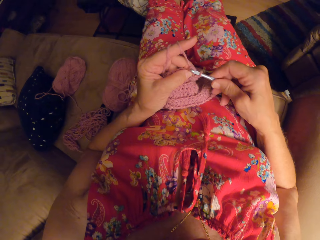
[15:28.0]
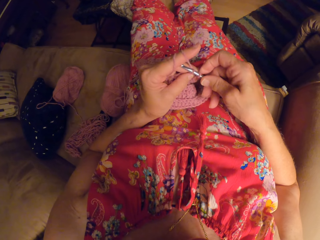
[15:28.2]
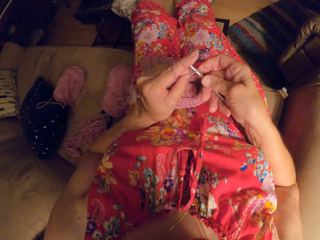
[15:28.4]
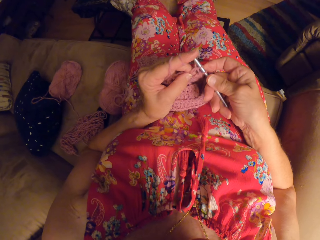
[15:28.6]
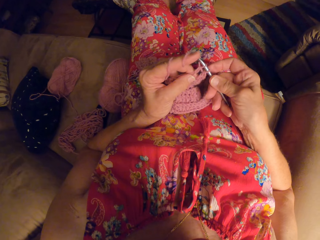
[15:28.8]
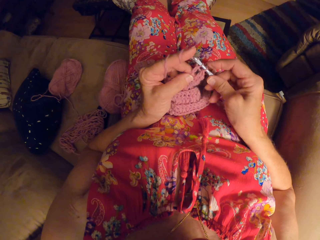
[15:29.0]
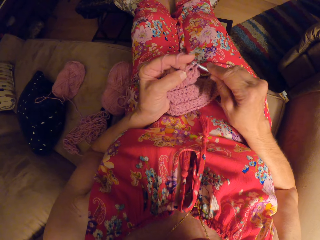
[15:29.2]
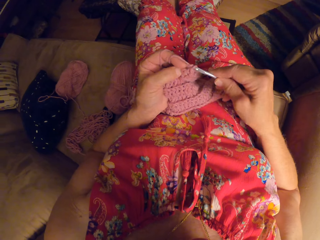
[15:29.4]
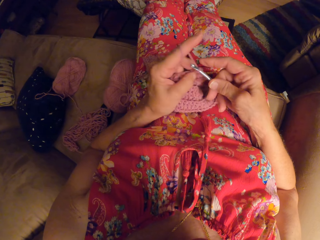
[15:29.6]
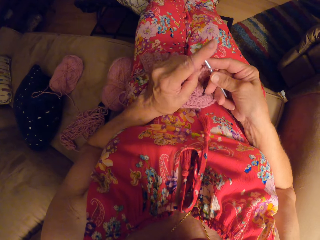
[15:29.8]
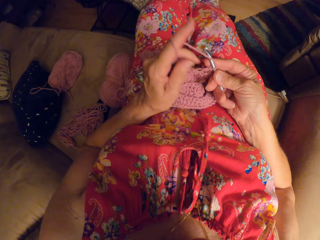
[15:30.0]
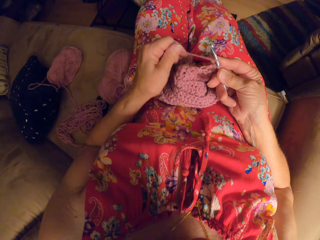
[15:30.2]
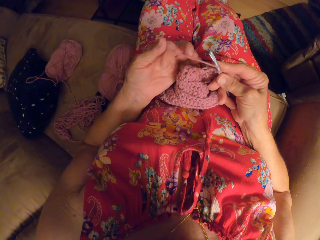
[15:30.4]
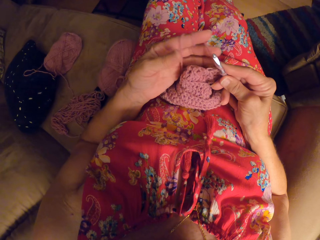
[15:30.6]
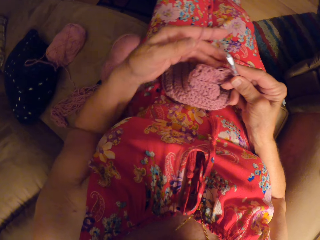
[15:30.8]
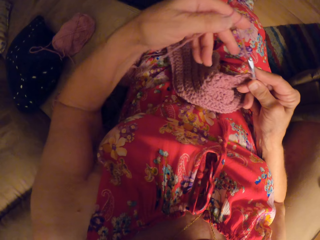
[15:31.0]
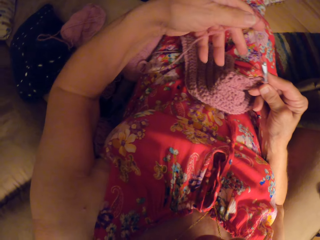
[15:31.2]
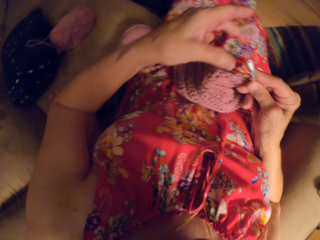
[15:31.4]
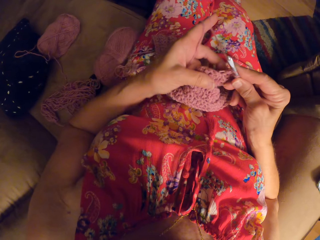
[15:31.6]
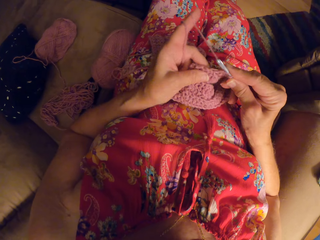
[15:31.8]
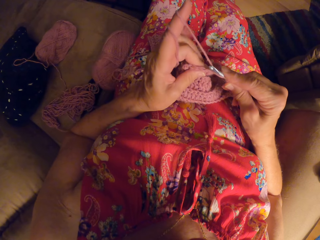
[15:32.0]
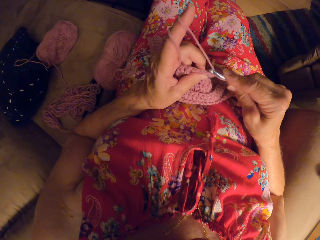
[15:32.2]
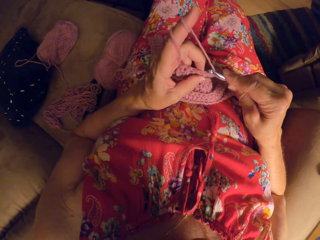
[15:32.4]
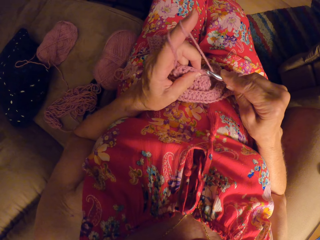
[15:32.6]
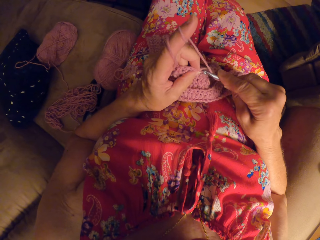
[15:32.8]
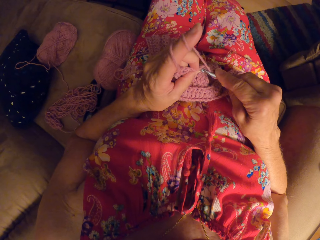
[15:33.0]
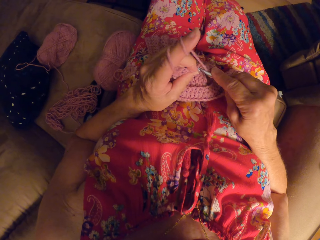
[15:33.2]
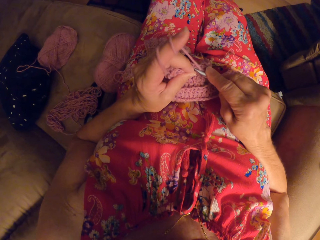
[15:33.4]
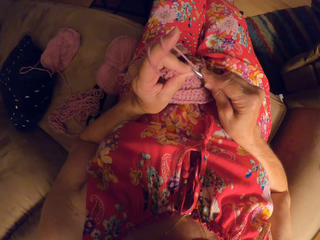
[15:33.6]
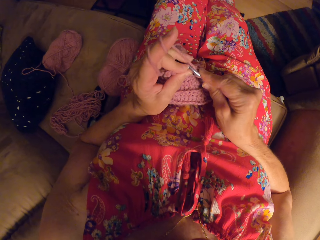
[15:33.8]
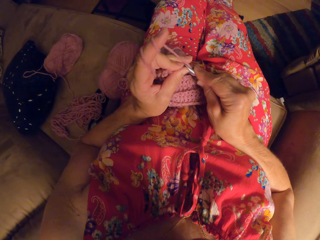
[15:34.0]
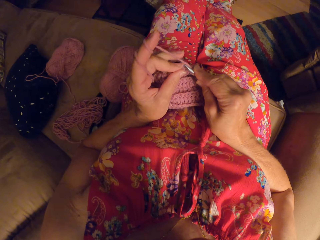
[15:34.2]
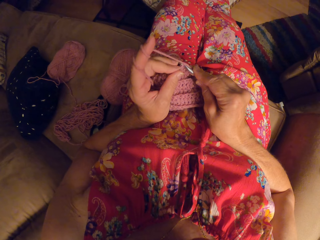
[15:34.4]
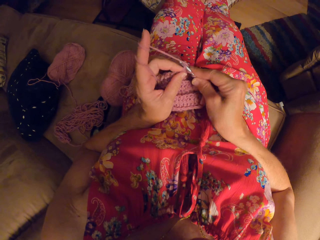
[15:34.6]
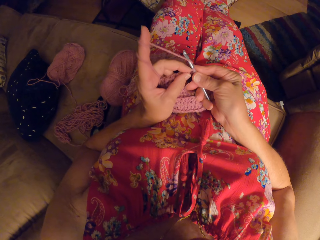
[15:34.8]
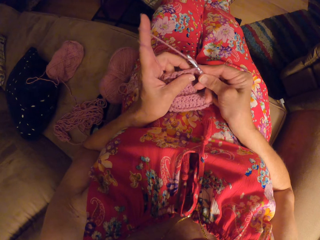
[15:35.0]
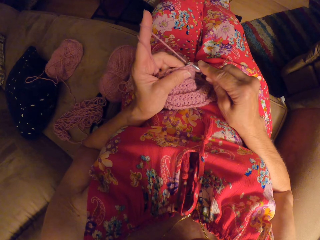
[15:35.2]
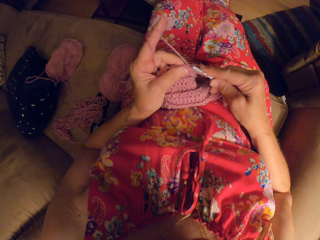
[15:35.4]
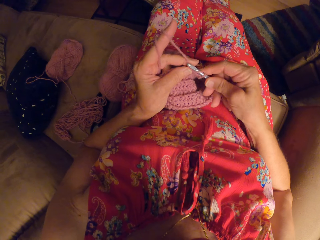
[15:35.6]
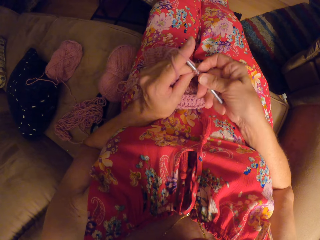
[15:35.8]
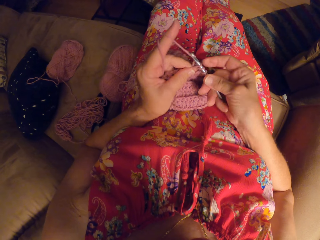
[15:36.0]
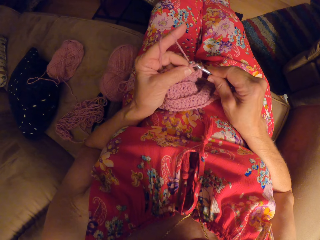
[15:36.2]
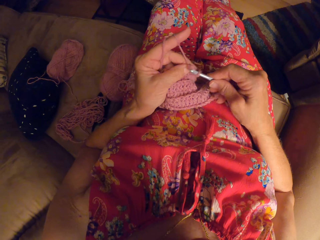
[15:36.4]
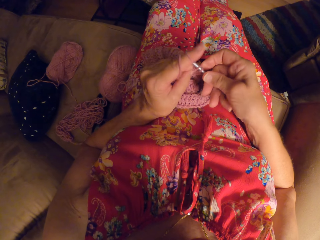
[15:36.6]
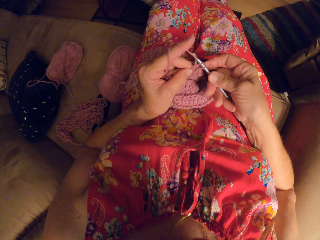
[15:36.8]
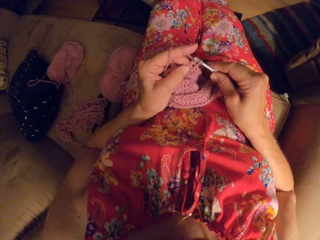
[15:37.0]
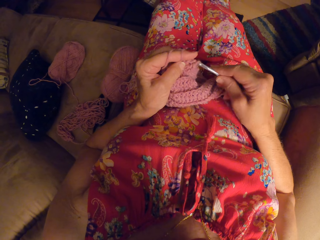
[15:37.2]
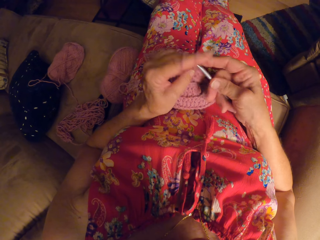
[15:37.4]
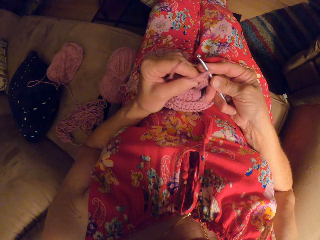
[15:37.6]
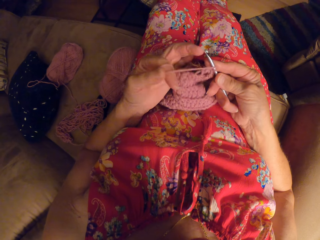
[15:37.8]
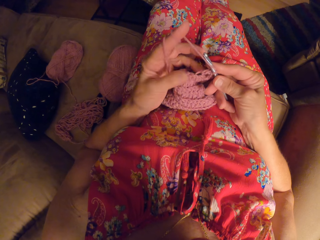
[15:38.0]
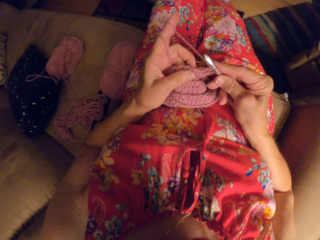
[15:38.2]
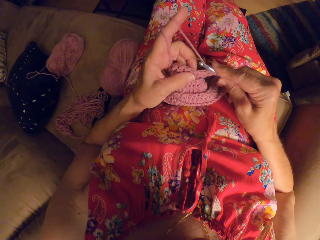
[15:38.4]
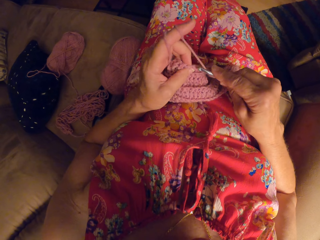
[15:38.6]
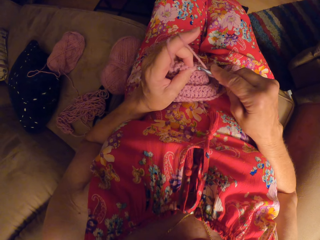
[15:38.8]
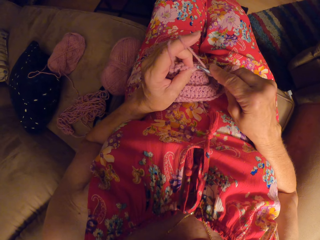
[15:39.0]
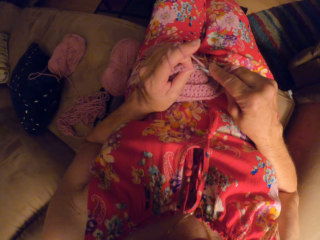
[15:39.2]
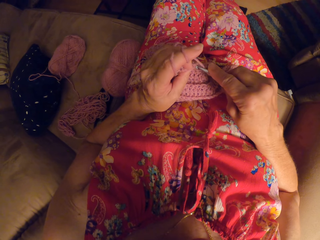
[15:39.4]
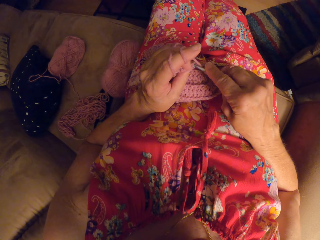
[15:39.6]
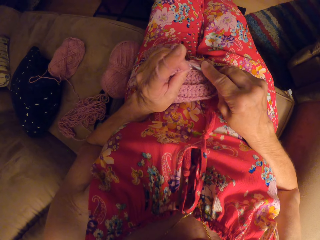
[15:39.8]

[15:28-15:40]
The camera wearer rolls the thread on the finger. They crochet.

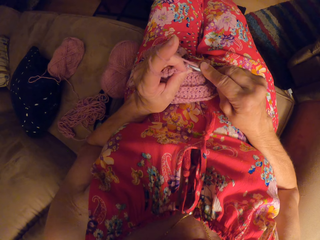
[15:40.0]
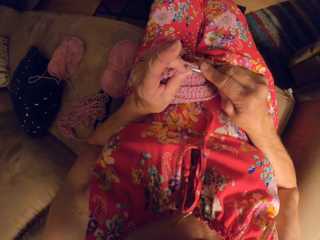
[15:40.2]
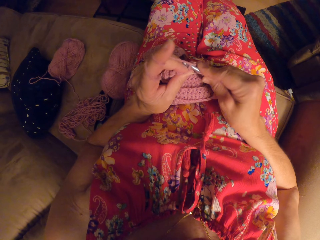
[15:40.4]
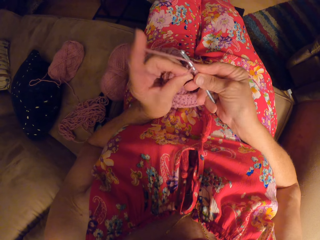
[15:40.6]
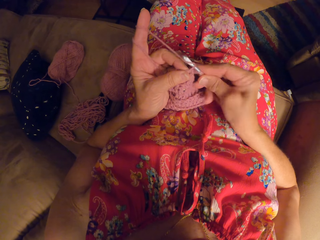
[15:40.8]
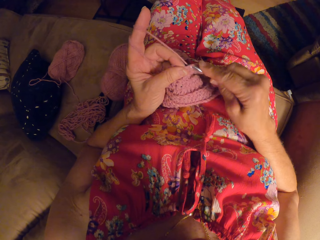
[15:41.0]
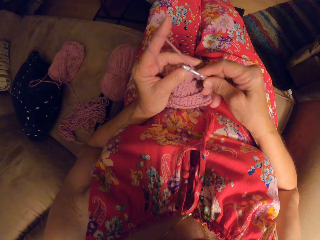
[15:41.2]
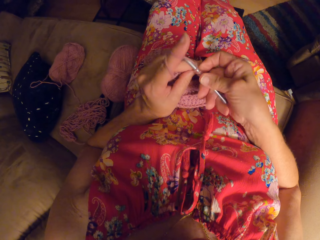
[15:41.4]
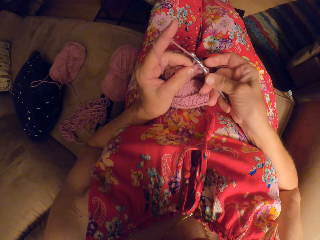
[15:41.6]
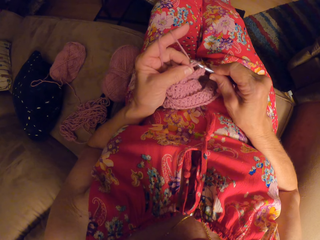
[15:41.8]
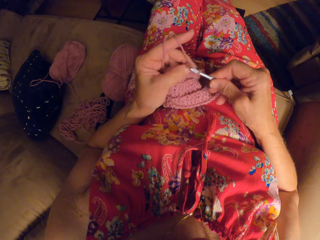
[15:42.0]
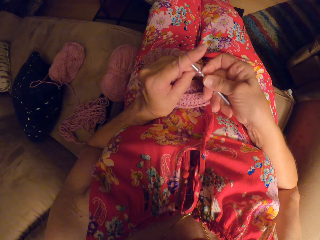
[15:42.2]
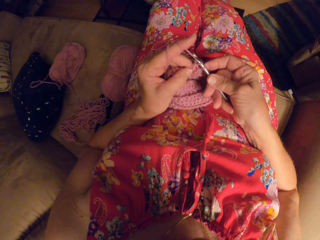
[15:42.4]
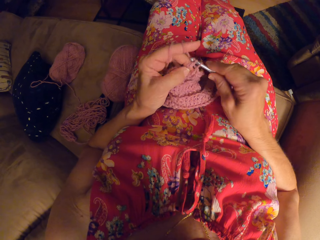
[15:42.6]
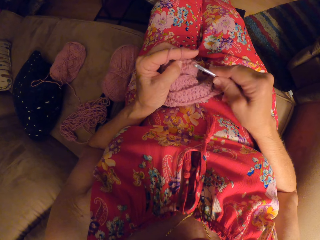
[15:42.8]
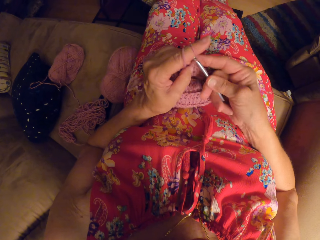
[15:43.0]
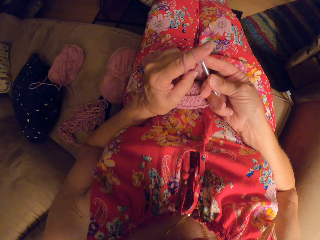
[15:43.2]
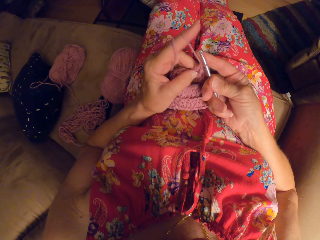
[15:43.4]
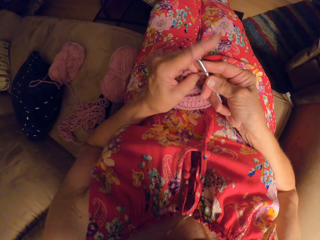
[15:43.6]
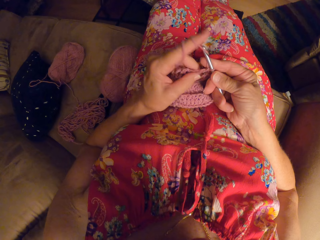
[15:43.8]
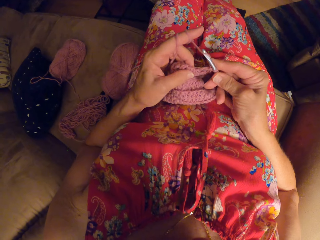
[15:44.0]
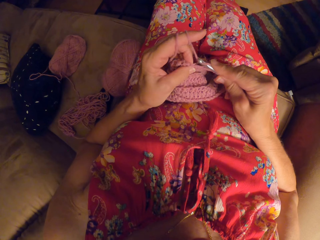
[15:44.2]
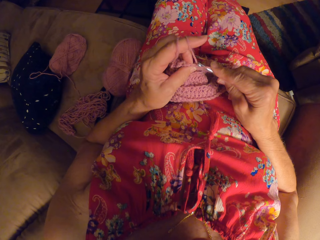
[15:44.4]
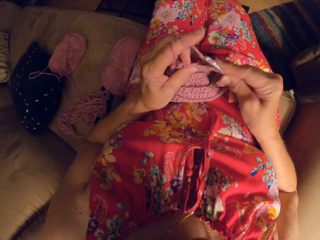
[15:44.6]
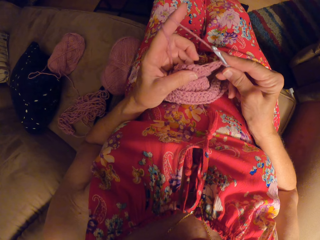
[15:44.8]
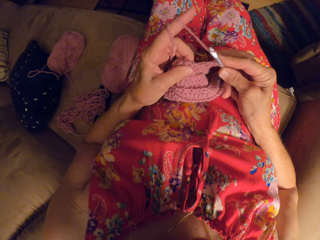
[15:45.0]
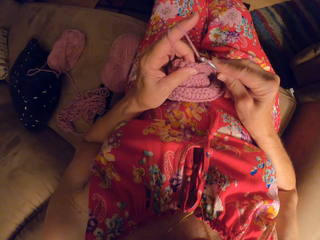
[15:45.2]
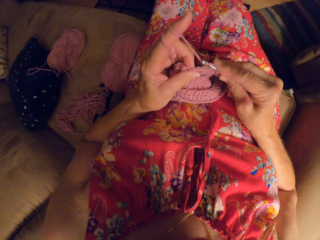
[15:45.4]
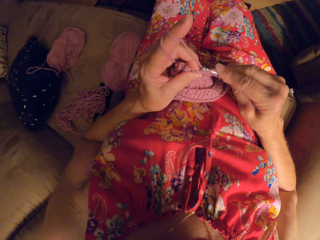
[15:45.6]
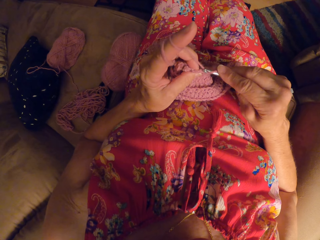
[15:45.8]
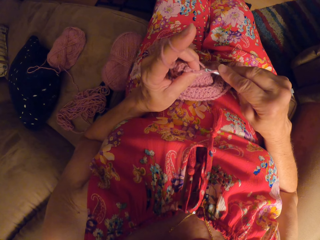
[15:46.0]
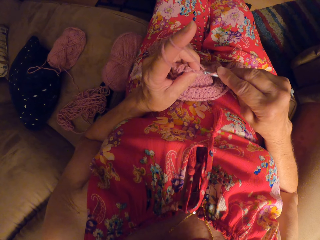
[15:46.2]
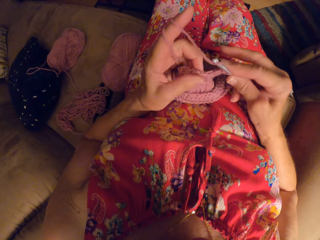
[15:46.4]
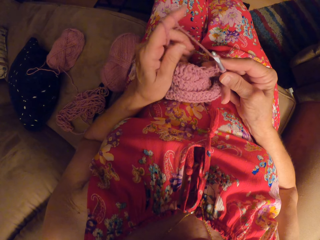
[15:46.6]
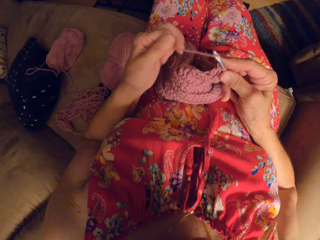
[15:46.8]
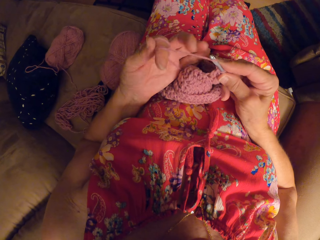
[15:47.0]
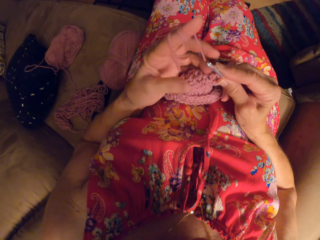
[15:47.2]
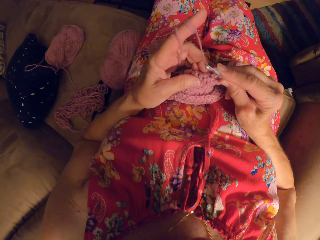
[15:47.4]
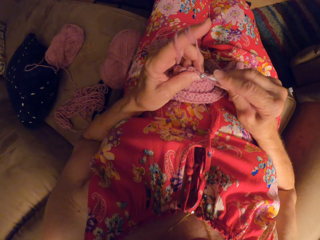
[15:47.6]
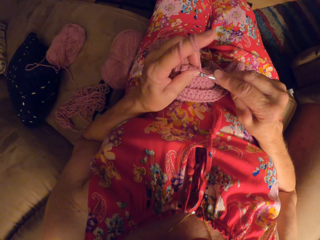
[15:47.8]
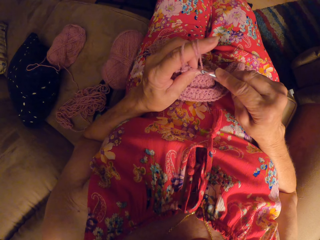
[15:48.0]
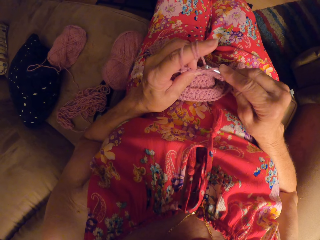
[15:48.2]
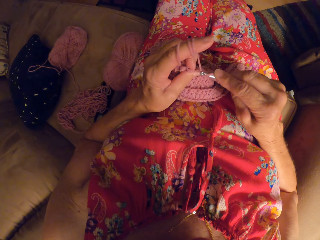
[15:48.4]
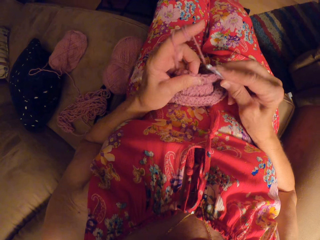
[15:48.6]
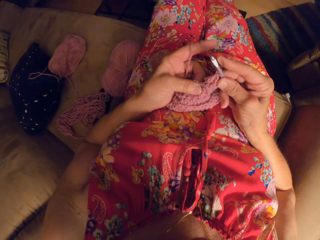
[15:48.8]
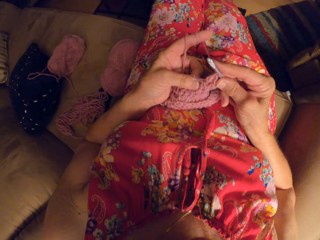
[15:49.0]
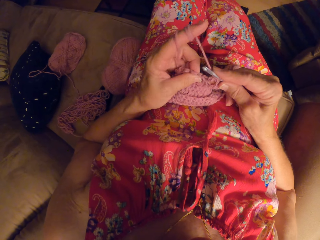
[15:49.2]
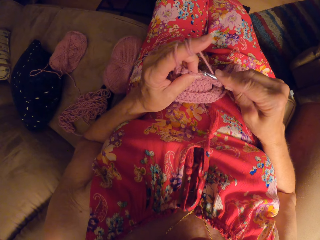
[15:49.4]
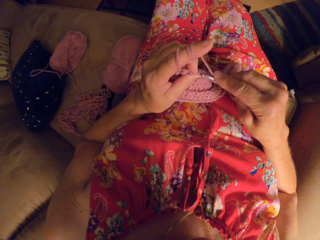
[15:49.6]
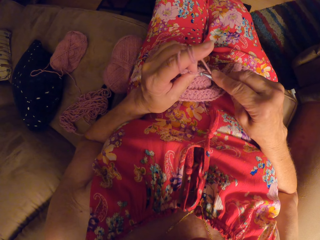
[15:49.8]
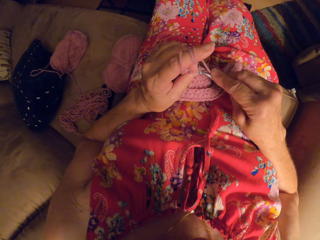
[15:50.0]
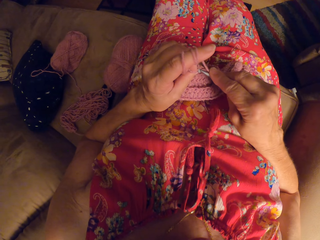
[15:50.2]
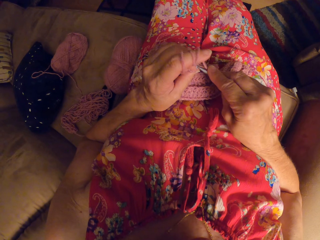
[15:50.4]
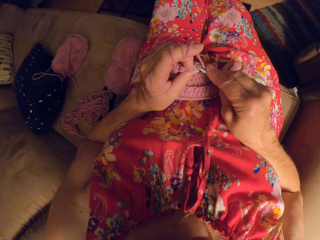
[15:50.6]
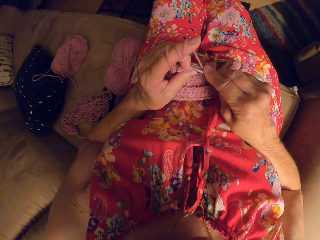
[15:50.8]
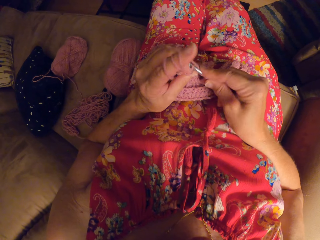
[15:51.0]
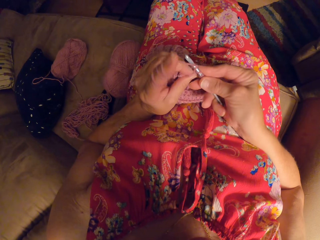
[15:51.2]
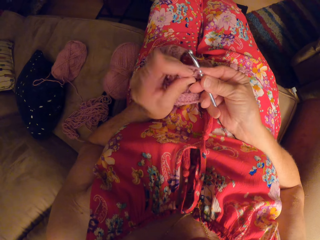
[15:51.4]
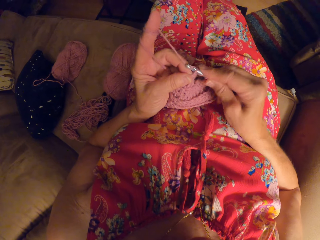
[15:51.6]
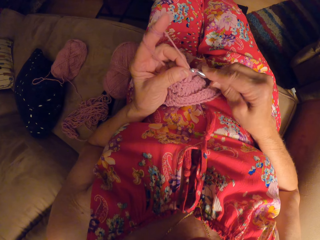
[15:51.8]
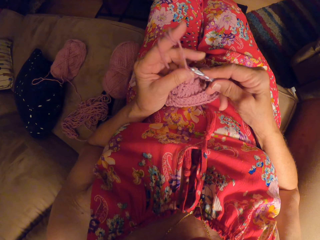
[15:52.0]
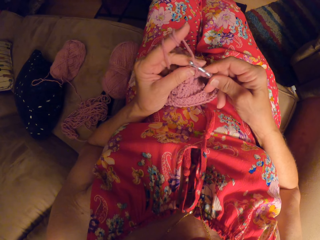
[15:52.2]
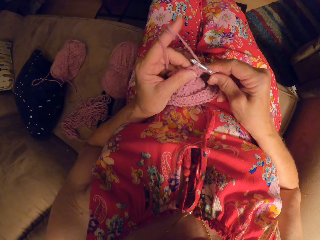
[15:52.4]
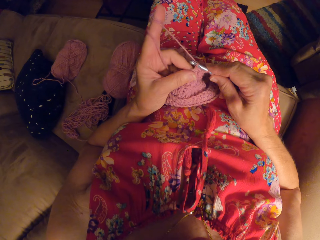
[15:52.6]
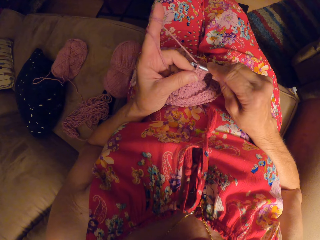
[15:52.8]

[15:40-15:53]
The camera wearer rolls the thread on the finger. They crochet.
